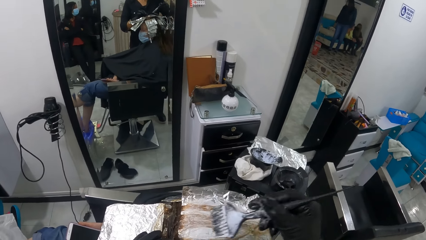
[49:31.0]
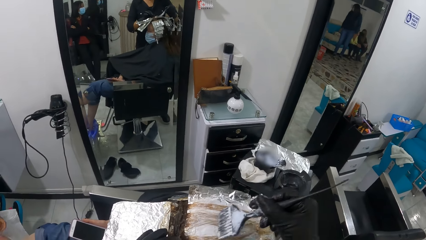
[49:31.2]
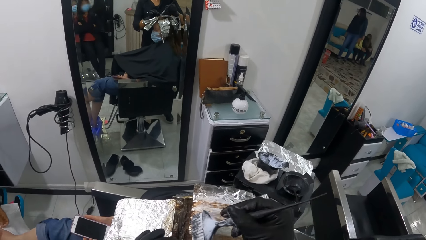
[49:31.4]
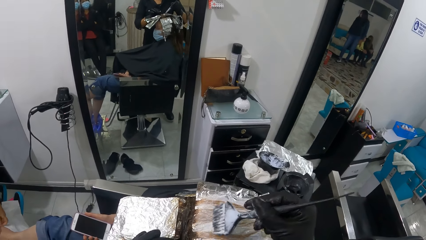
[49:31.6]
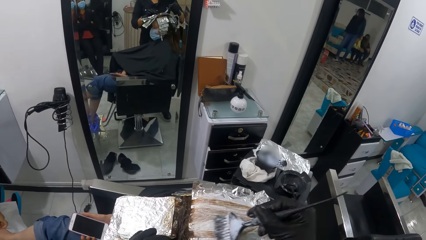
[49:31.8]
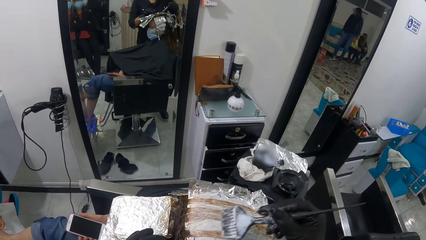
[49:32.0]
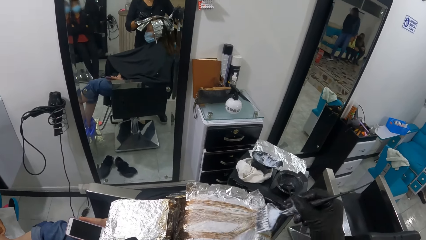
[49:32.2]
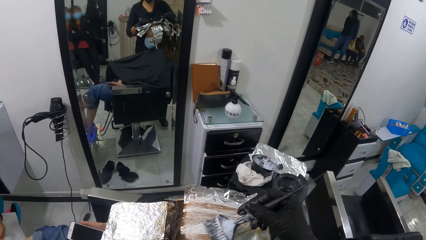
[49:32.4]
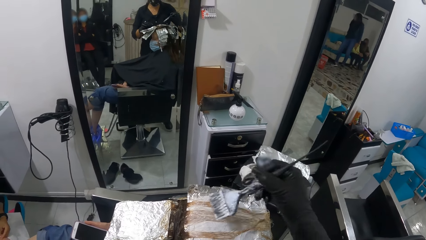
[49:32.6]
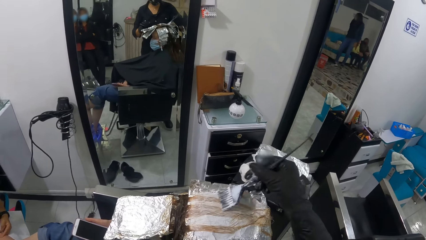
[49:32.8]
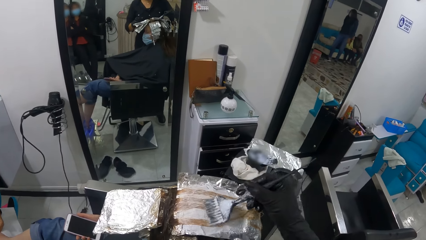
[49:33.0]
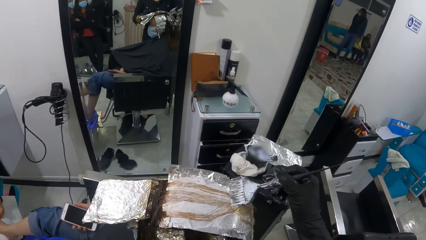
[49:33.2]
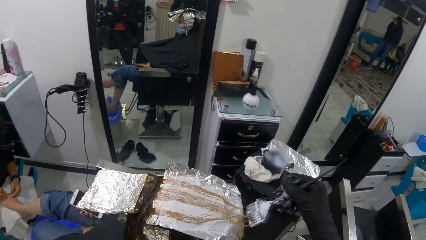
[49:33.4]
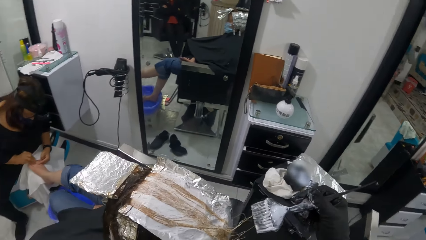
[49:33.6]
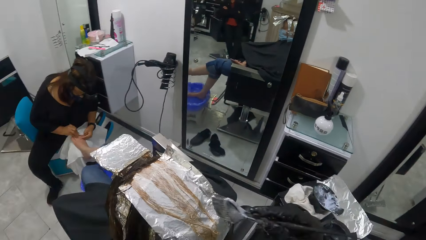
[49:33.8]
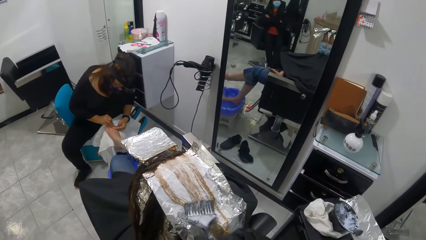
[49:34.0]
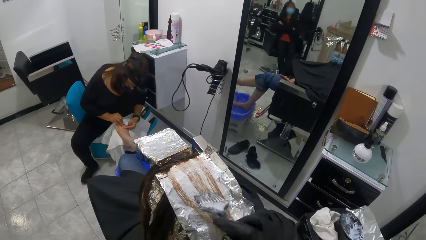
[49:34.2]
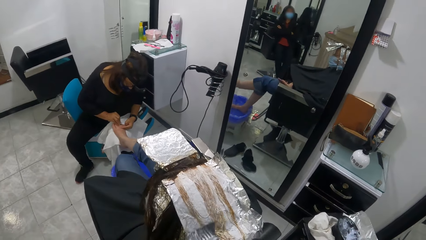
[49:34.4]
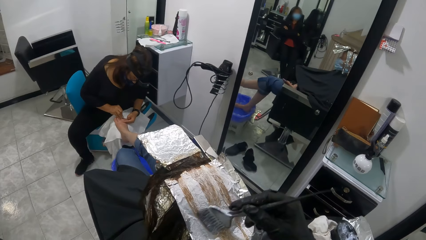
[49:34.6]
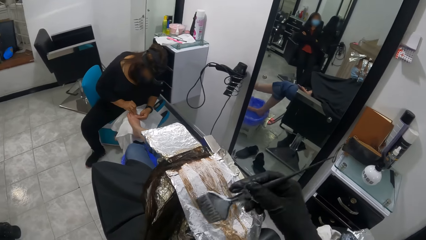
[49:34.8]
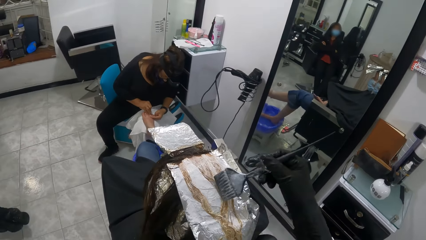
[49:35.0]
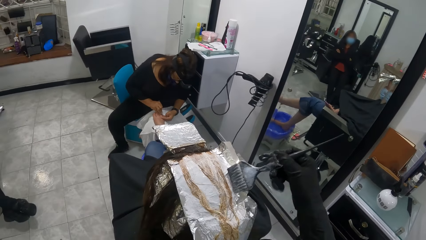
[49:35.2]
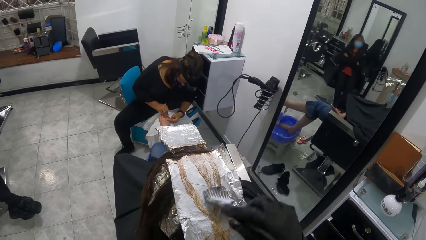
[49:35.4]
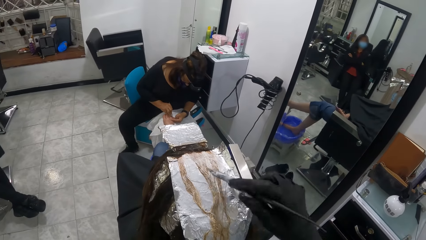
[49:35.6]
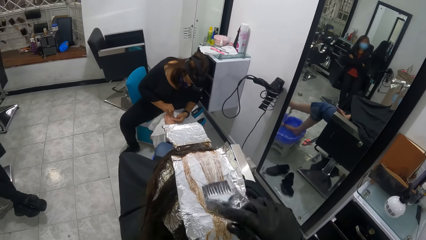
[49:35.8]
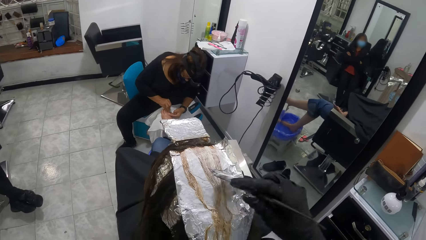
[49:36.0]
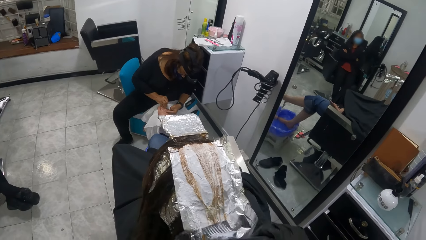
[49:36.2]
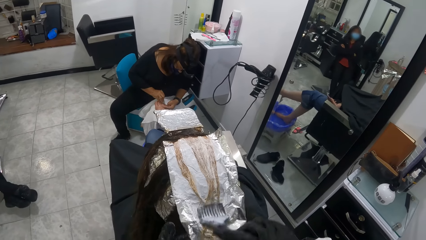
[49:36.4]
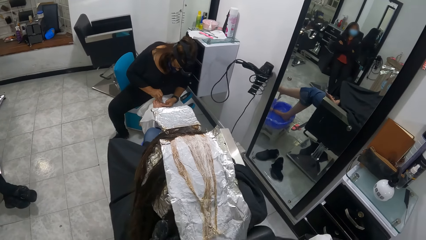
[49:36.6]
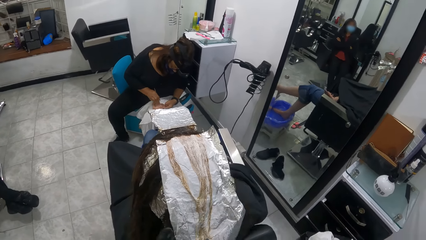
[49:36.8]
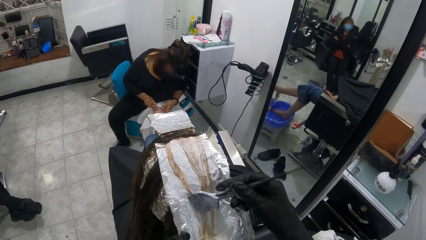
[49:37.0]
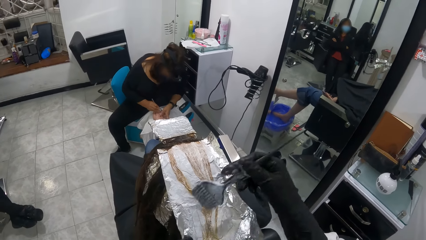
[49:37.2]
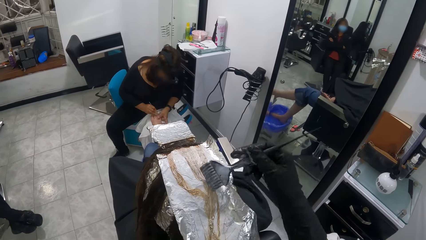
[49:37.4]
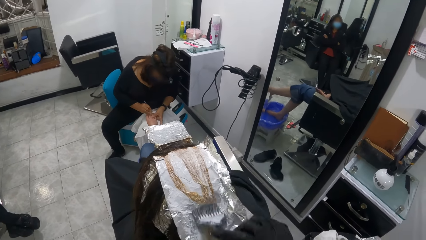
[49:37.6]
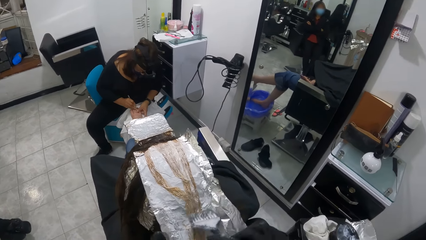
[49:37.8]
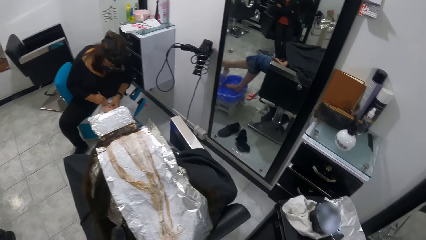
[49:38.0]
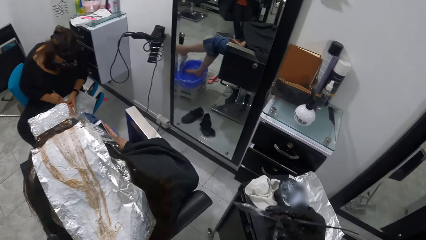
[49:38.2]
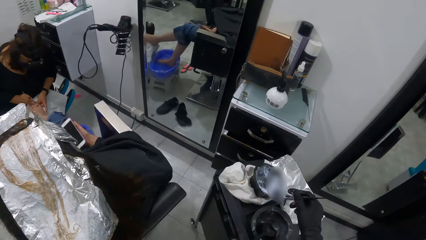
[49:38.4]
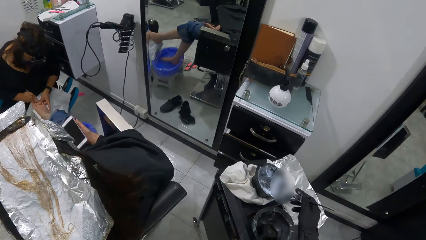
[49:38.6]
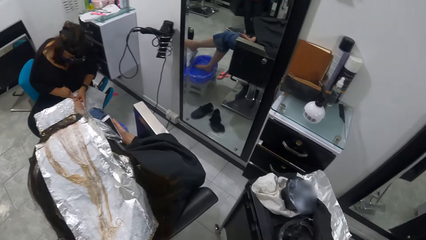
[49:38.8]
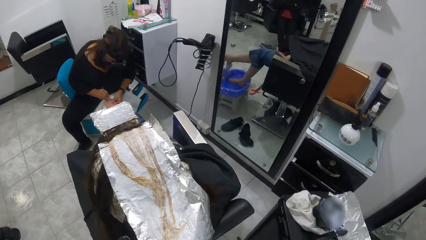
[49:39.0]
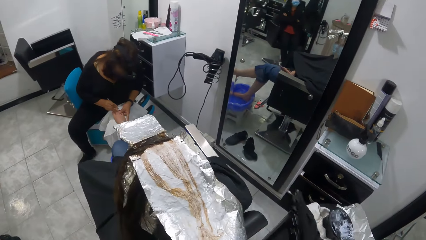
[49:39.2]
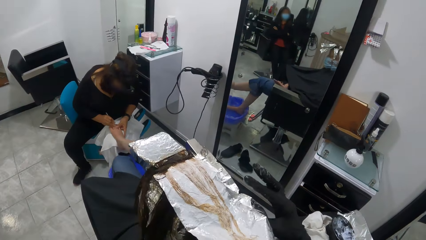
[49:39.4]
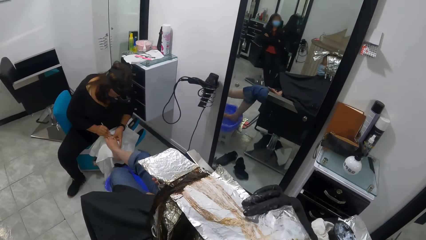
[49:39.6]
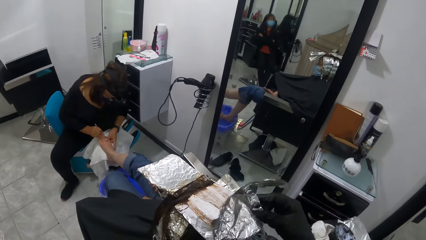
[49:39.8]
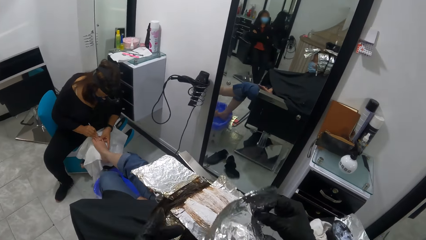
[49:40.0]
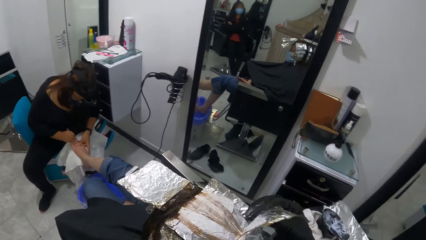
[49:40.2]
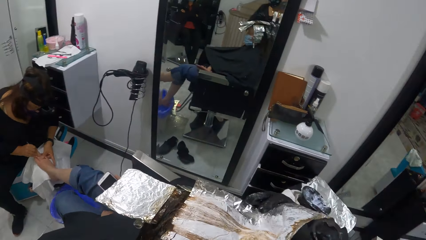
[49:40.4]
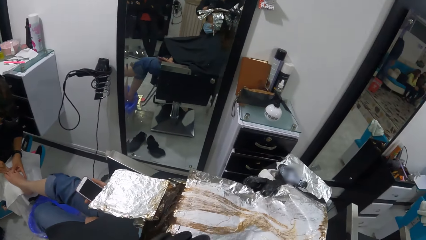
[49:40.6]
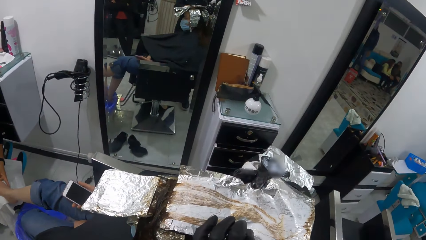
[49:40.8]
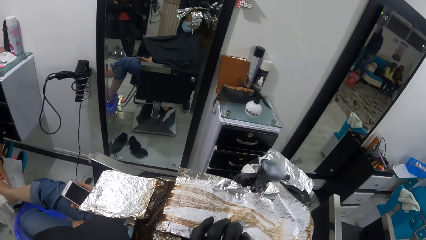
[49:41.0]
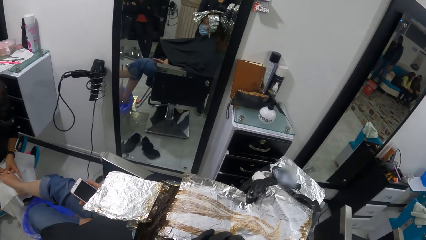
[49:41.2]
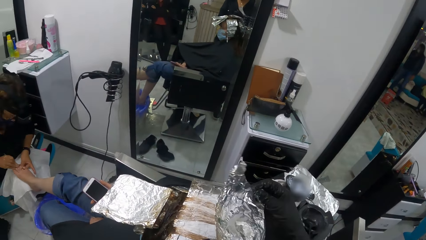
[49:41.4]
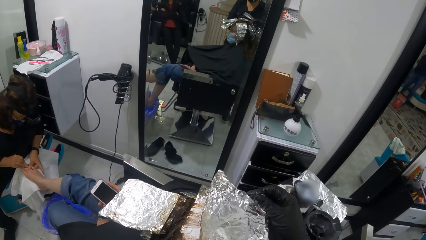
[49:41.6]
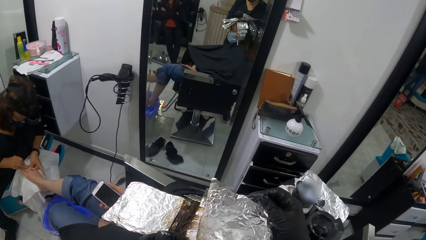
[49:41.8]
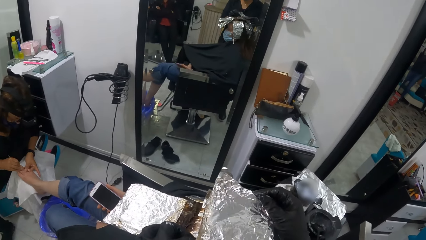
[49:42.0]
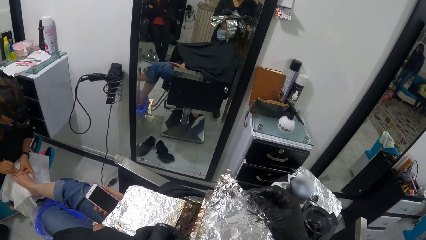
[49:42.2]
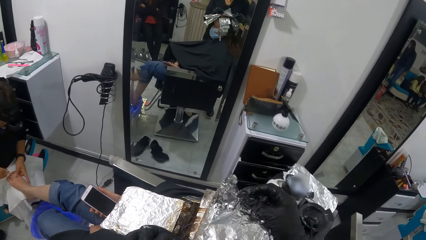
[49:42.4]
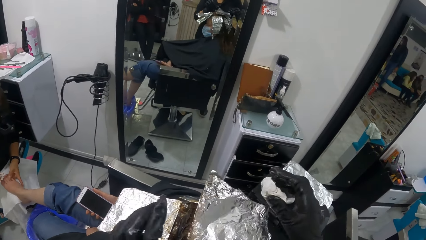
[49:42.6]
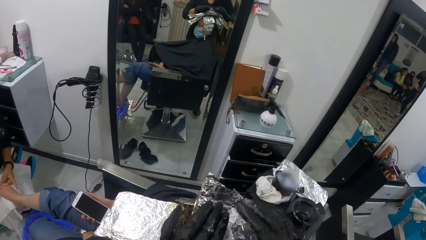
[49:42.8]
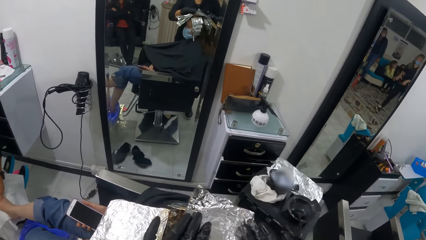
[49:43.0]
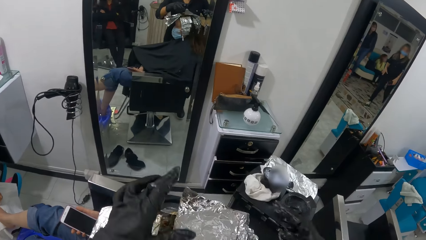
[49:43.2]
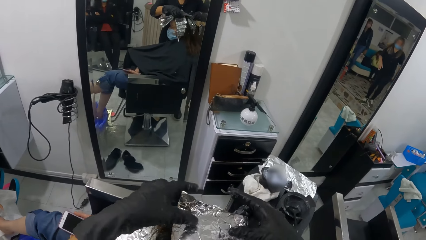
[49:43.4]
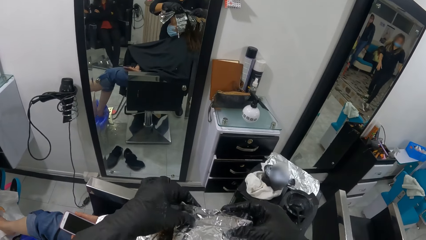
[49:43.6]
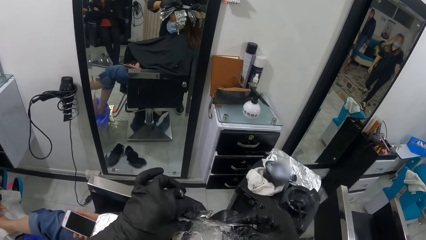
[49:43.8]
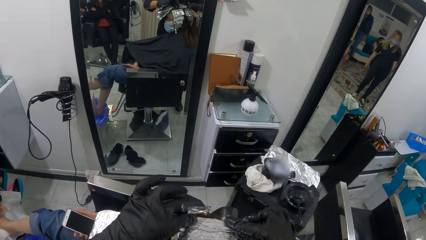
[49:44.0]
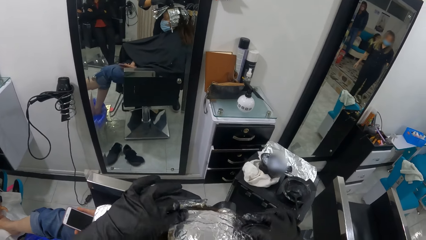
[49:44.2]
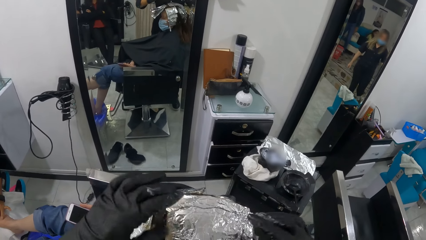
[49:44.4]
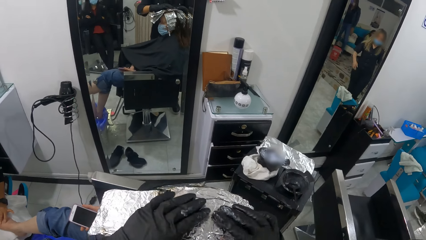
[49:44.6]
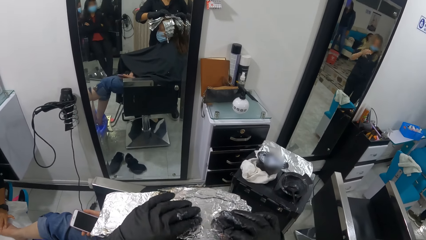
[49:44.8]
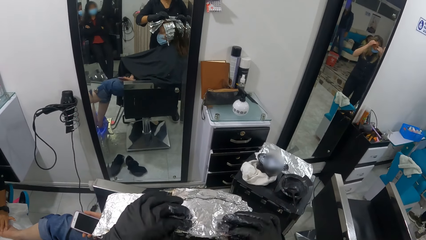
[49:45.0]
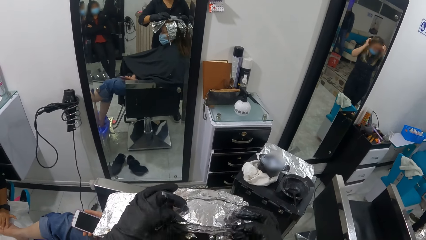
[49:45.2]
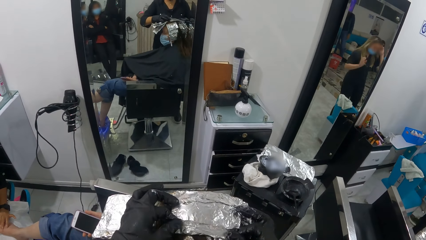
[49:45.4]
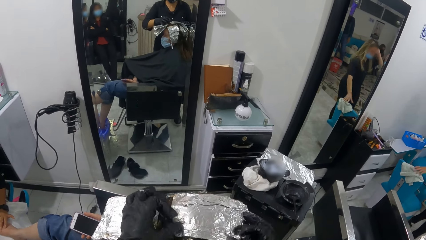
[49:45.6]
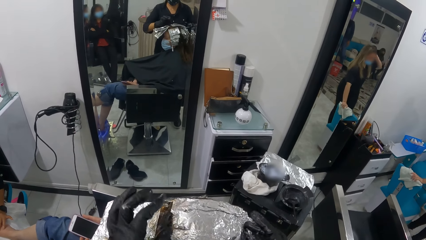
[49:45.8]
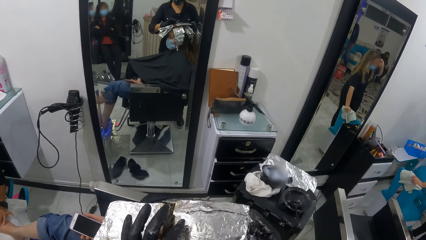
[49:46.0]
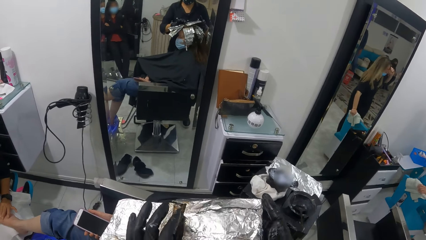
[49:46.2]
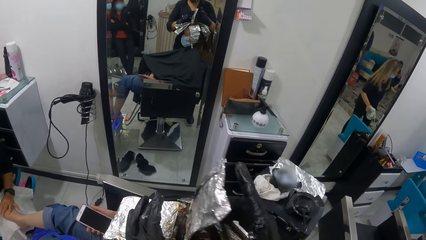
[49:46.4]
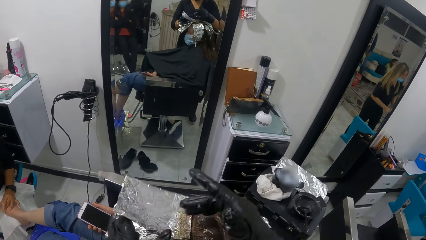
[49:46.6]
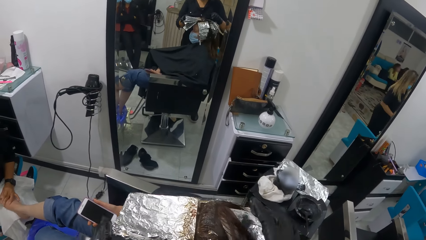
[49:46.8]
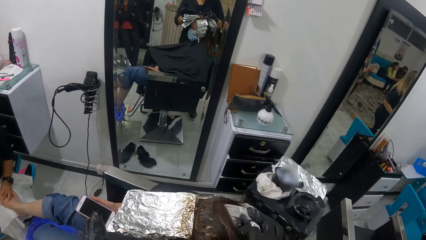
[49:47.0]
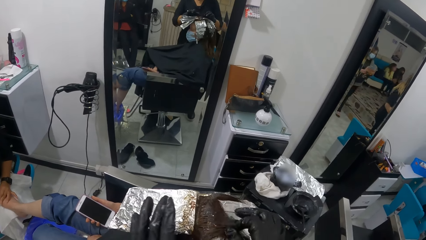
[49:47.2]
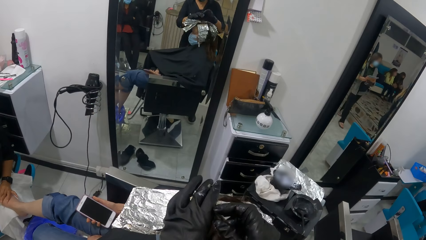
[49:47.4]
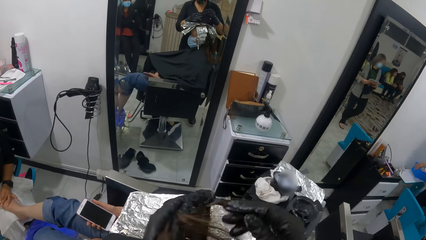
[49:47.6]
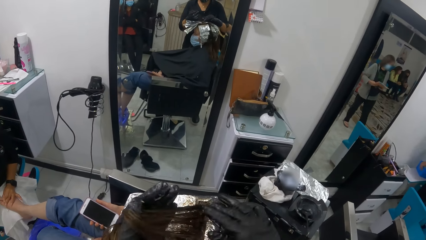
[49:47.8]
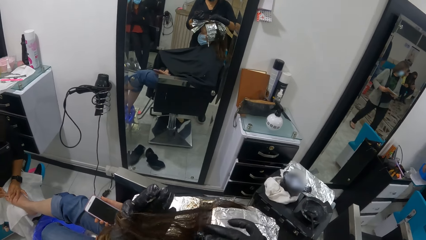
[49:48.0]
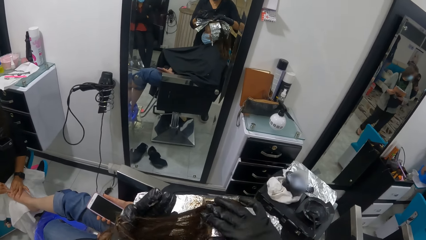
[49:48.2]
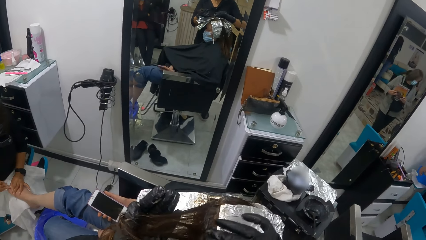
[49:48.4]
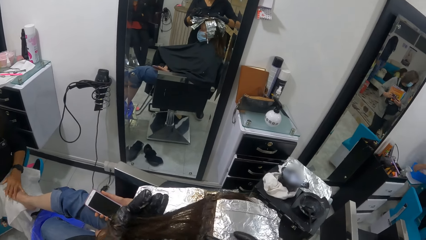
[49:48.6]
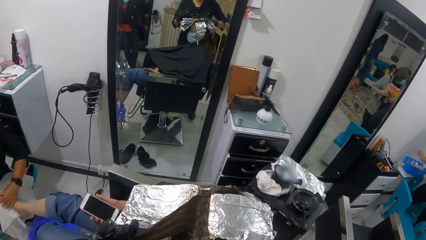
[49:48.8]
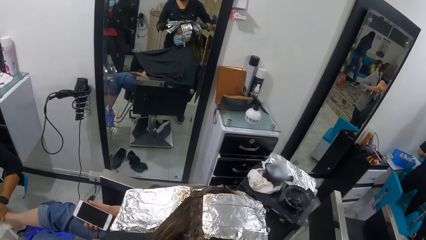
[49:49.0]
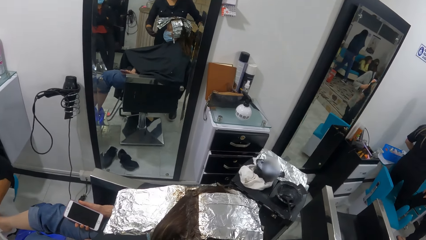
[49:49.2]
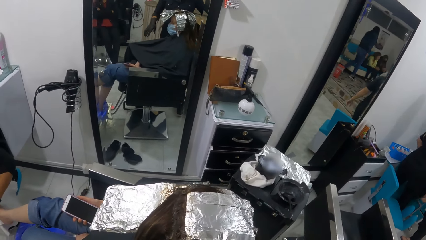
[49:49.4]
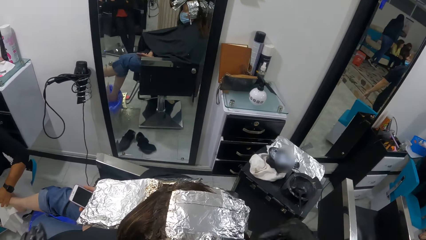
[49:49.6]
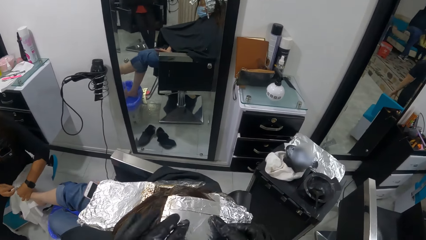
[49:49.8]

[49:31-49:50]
A woman pedicures another woman's right leg with the cuticle fork with her right hand. The camera wearer drops the tint brush in the black container with her right hand. She straightens the other woman's hair with both hands. She folds the foil. She picks a portion of hair with both hands. She touches the other woman, pulls the other woman's hair and rubs the other woman's hair with the right hand.
